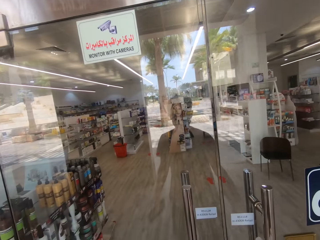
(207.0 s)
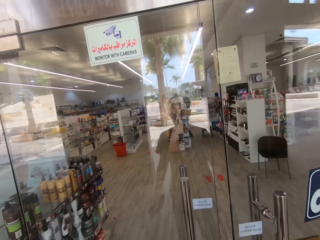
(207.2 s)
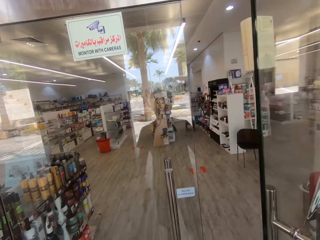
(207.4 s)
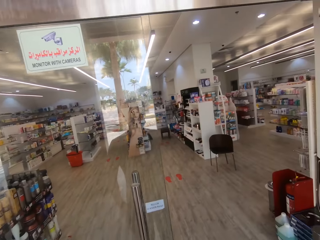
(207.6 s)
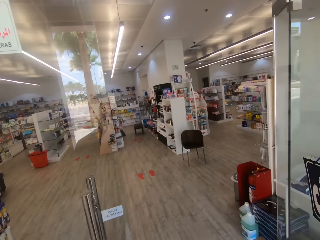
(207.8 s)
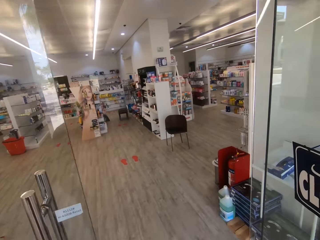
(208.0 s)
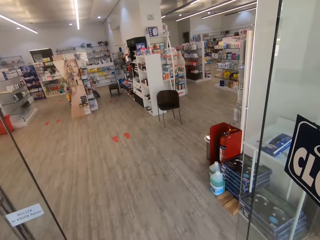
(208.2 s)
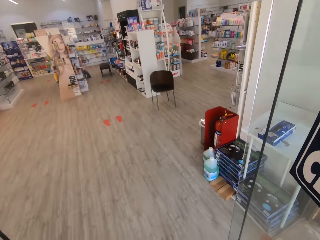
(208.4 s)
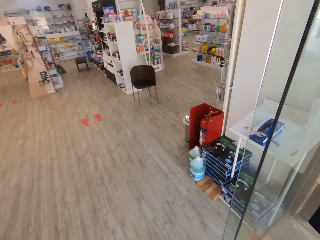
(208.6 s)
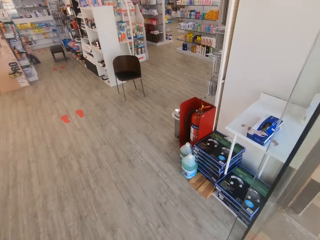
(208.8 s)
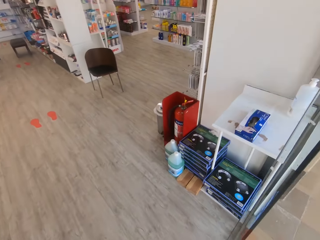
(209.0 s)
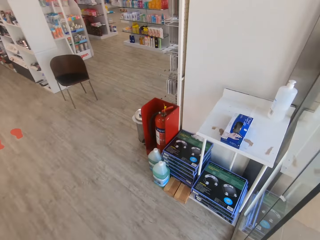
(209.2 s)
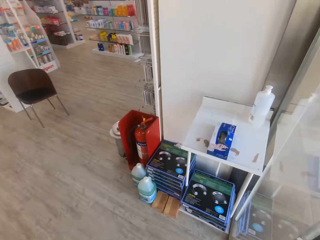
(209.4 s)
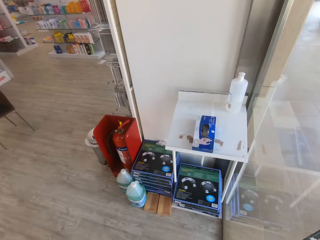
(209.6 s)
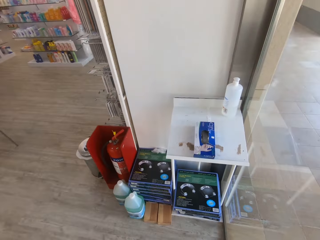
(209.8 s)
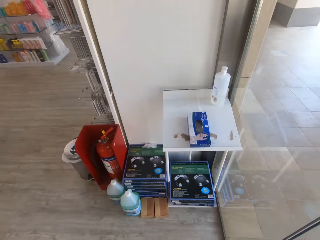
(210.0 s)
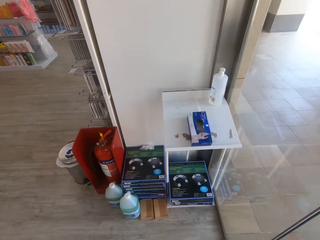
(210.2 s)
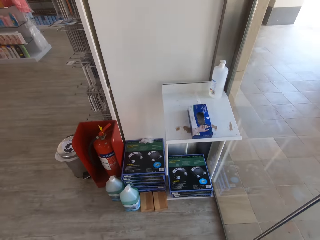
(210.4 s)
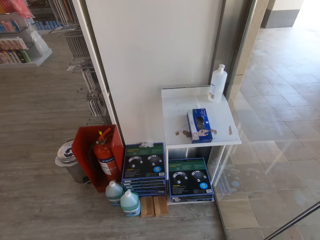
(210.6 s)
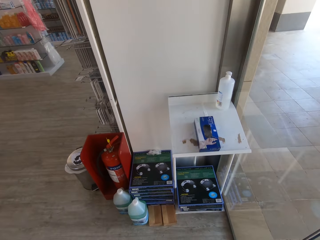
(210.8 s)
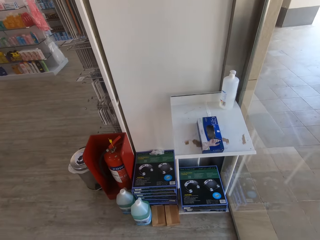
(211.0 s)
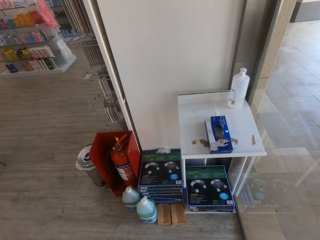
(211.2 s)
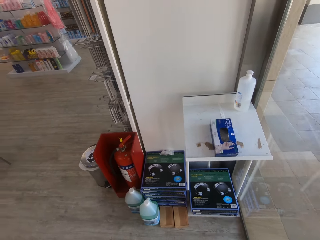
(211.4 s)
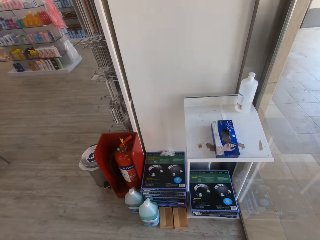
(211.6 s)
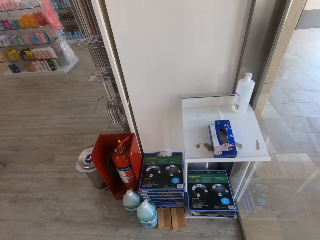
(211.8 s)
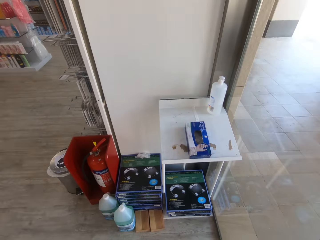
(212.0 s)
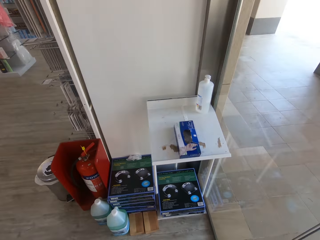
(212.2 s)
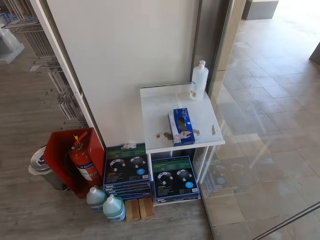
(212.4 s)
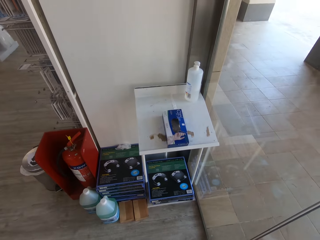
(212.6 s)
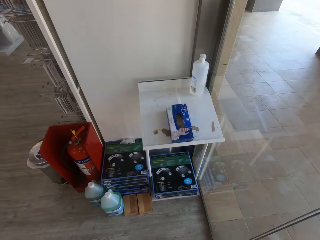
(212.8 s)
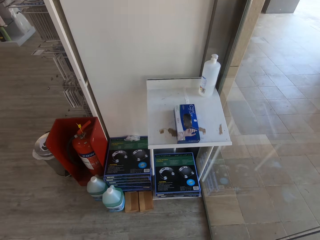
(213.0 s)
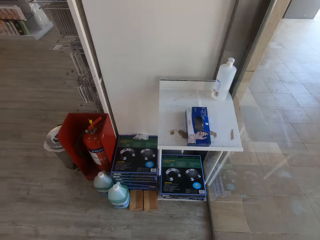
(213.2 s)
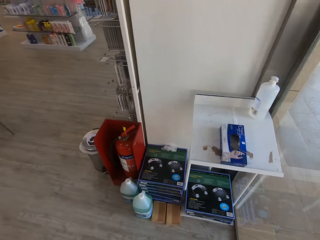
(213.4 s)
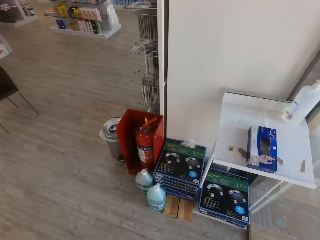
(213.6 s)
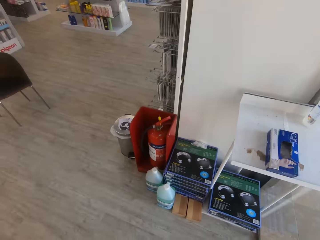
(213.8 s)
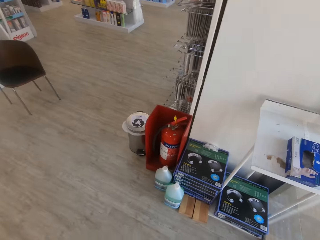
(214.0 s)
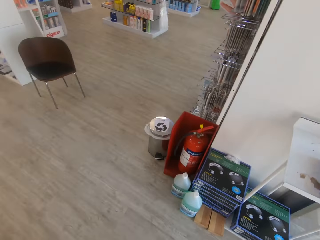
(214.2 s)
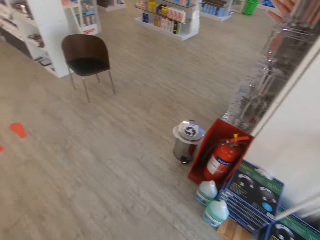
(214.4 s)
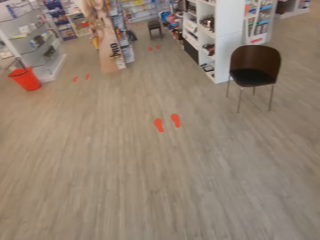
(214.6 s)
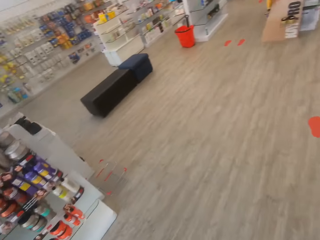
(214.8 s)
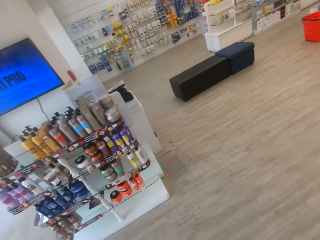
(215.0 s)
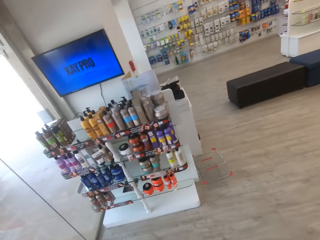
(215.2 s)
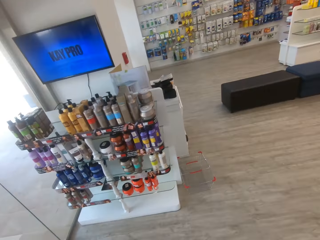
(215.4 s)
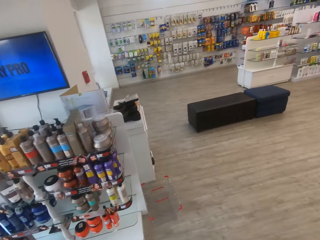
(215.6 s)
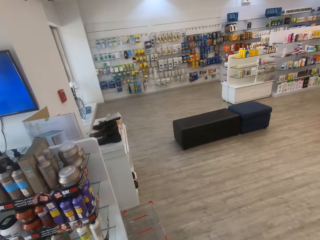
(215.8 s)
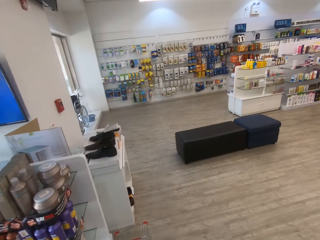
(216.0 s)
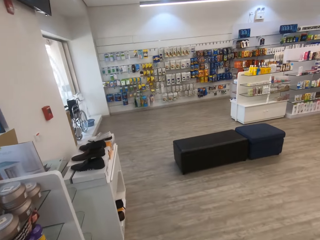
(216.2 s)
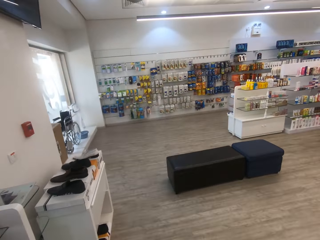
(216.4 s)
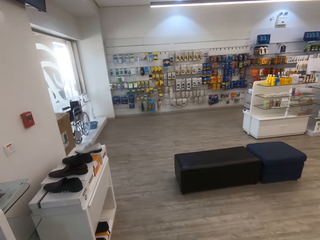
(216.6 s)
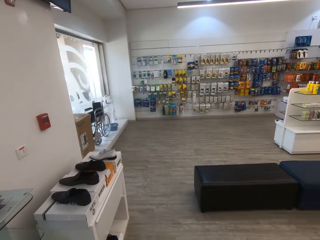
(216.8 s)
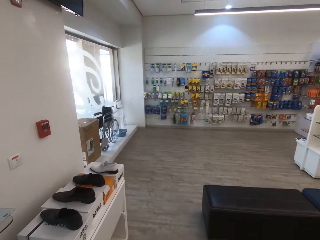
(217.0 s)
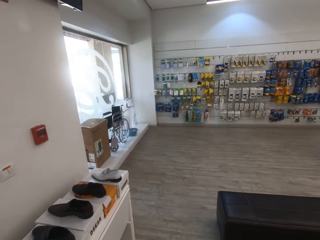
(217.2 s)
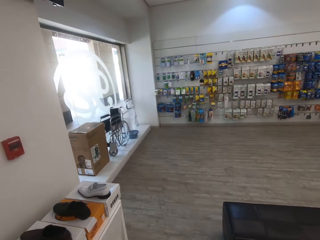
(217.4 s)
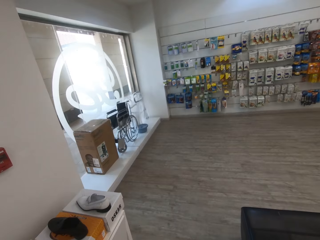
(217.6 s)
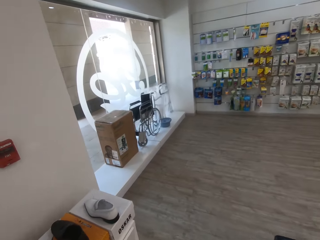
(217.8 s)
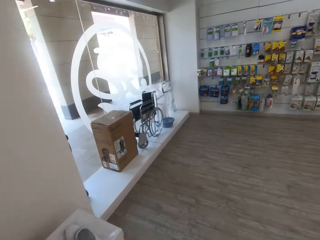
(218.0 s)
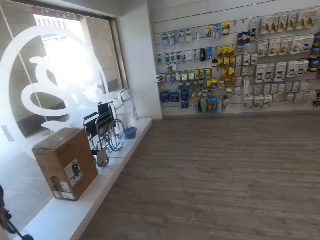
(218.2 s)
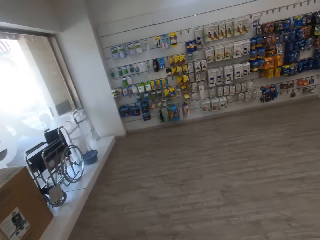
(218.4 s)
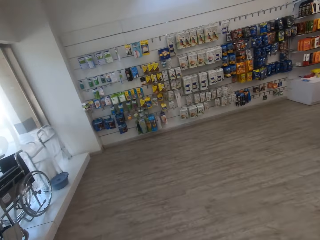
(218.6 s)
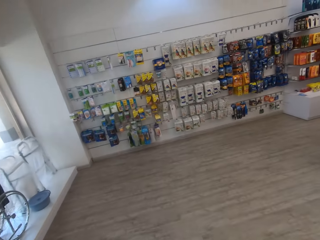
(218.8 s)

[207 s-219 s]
The camera wearer opens the supermarket door. They enter the supermarket. They look around.

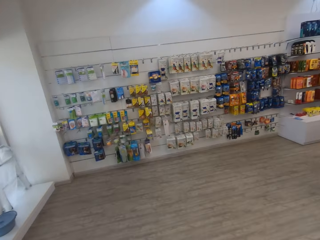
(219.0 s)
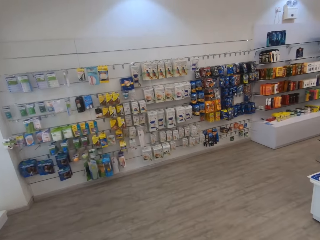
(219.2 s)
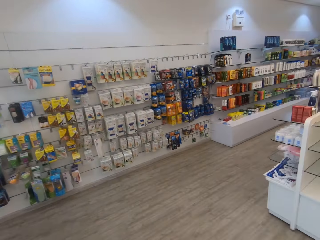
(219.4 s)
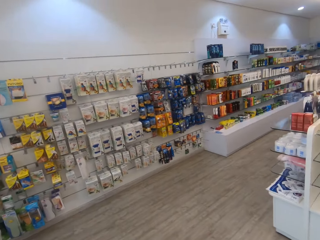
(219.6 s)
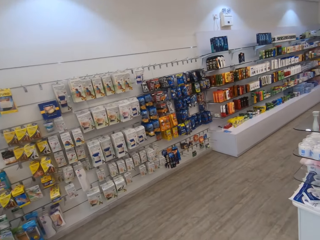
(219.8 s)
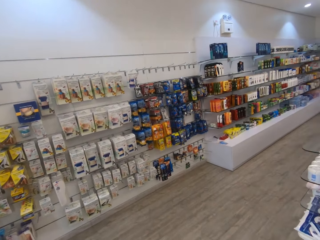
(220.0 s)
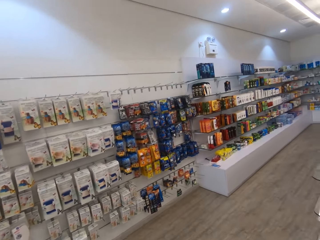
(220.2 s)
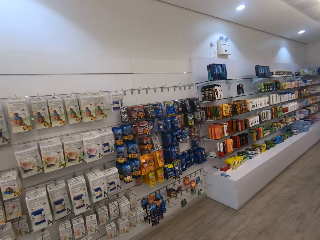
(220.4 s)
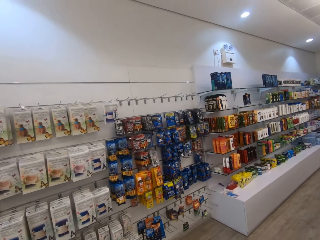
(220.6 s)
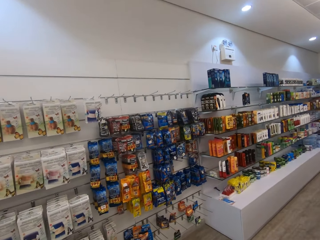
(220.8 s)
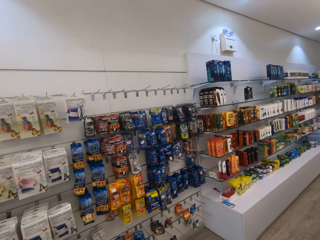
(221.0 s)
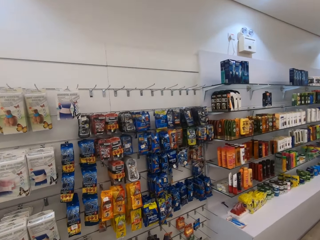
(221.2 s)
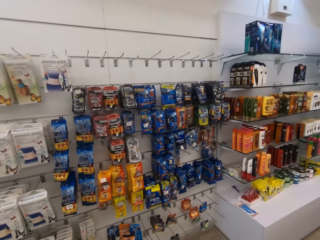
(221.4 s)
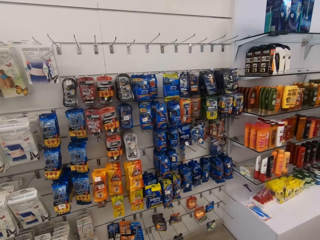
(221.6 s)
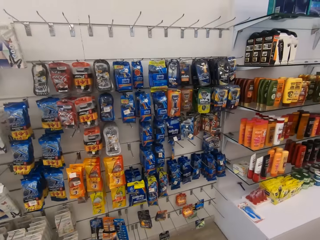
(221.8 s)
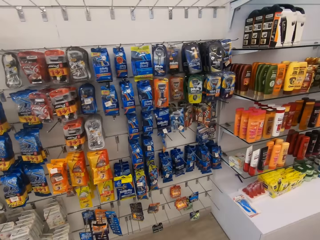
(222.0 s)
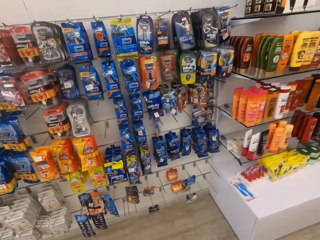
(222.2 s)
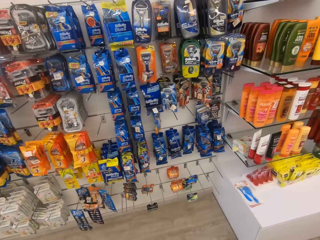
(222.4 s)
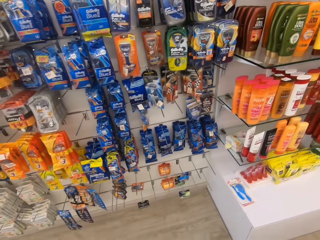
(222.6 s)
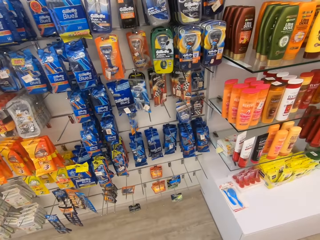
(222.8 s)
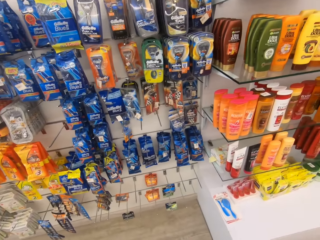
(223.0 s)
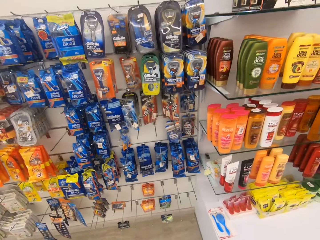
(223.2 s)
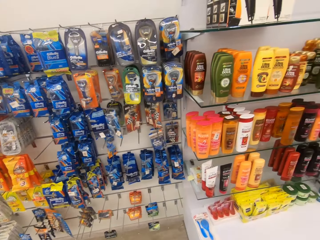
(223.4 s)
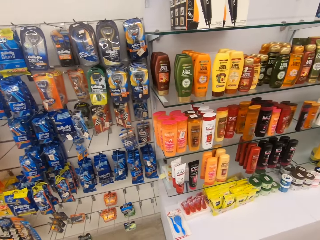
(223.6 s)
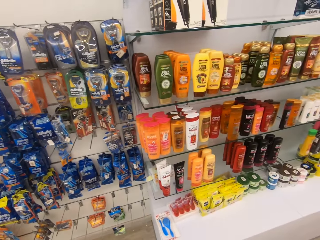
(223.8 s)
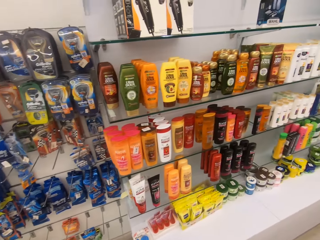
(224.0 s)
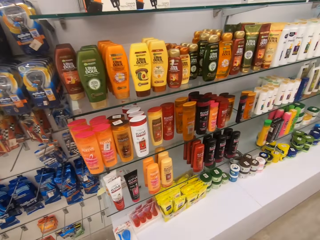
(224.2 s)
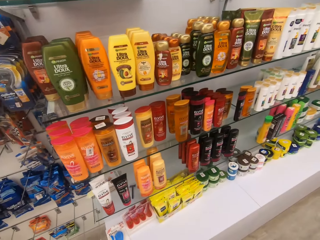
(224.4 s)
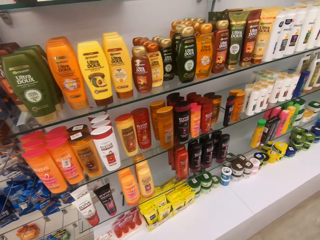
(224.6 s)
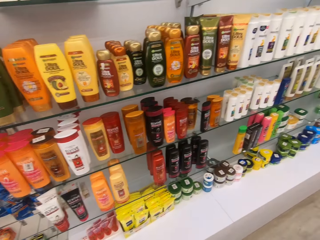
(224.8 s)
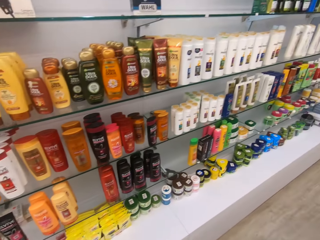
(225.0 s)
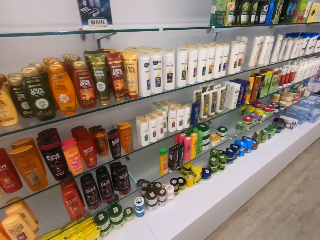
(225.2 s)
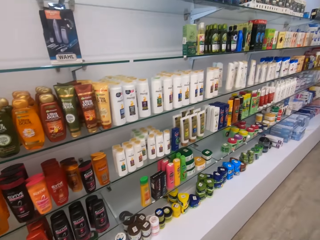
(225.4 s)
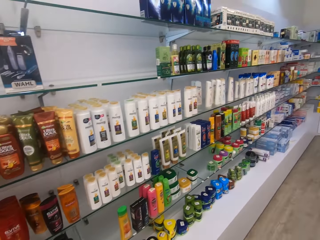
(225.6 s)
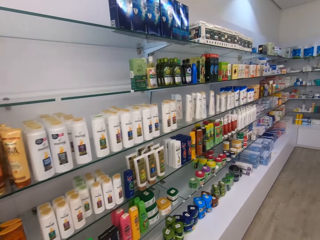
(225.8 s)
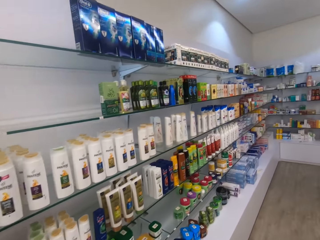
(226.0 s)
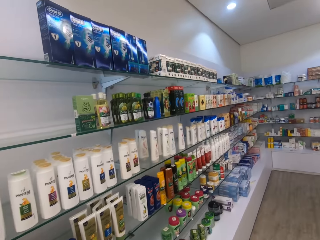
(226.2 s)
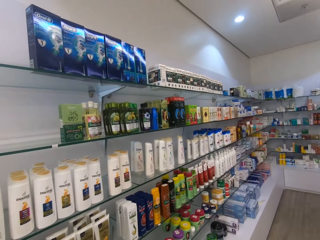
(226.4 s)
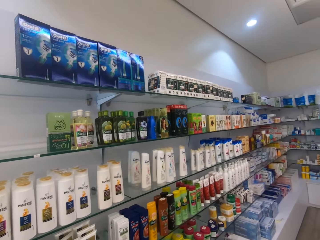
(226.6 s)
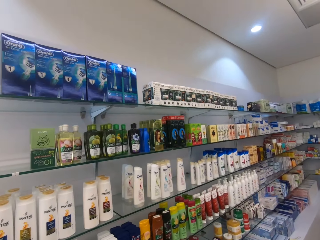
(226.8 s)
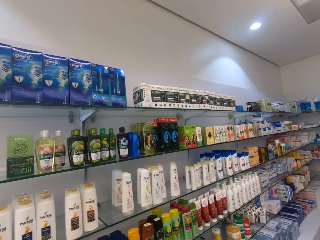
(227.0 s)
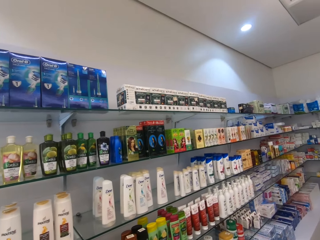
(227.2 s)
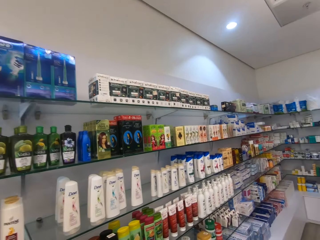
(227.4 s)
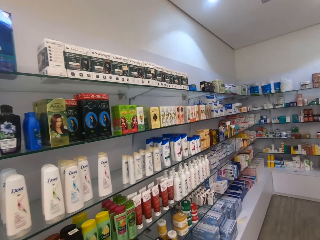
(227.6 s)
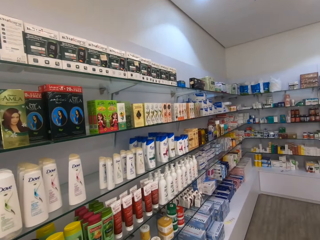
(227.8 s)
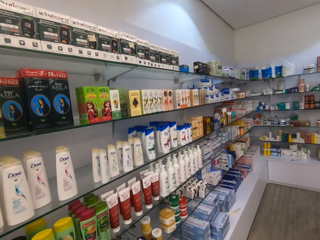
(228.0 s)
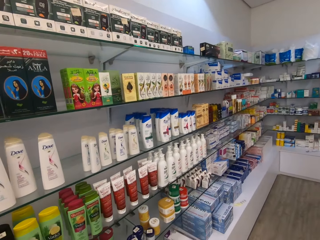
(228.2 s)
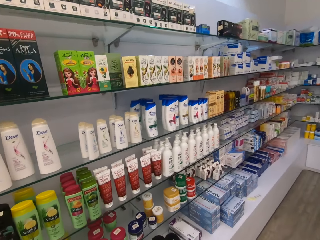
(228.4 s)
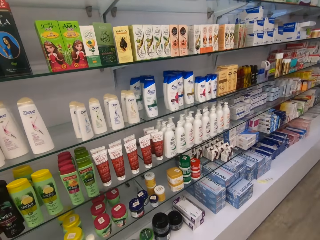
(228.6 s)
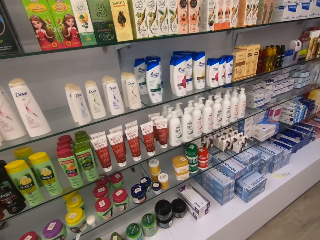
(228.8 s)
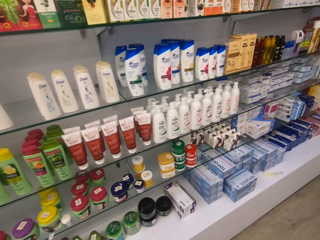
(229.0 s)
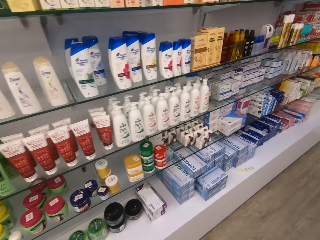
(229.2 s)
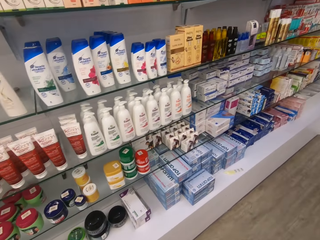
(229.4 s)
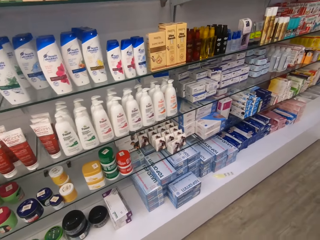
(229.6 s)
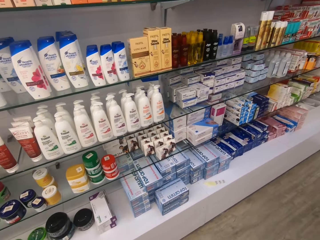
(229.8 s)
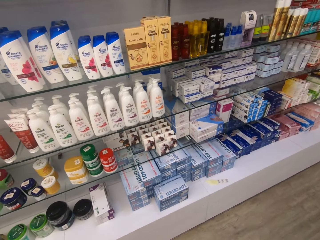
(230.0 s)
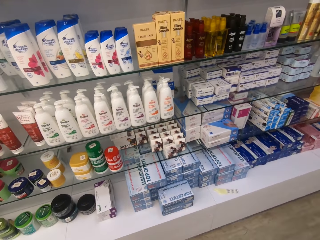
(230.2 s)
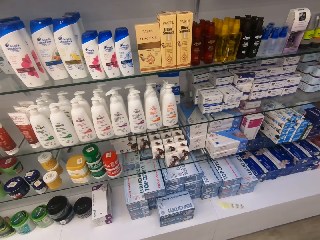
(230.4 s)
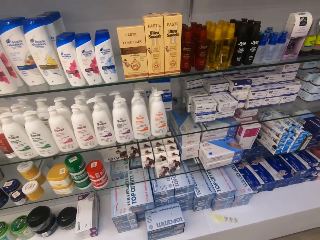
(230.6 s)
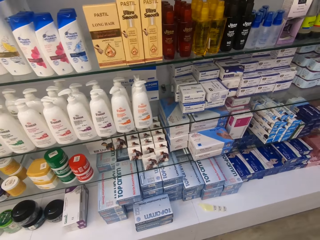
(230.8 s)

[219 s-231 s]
The camera wearer walks around. They look around.
